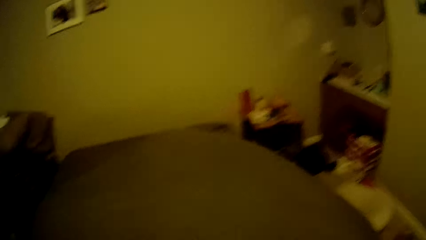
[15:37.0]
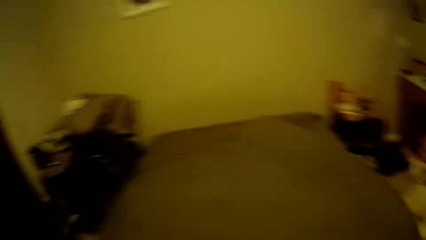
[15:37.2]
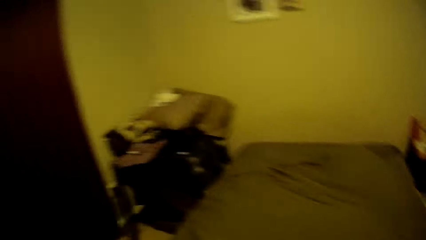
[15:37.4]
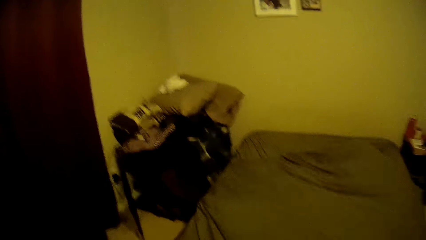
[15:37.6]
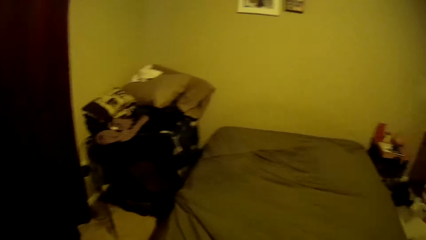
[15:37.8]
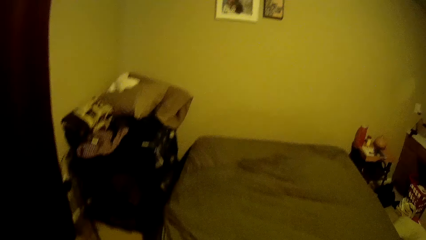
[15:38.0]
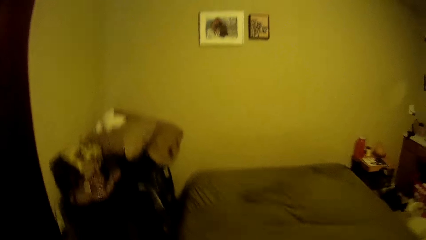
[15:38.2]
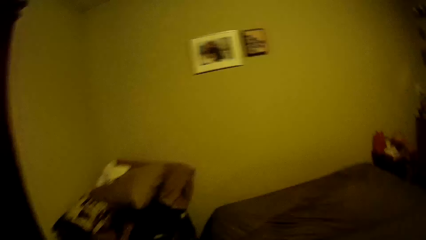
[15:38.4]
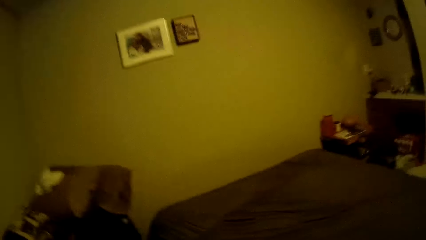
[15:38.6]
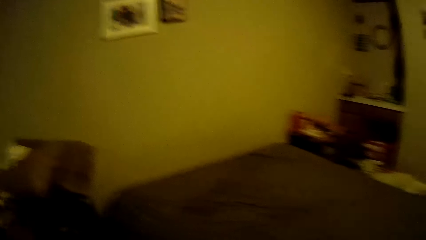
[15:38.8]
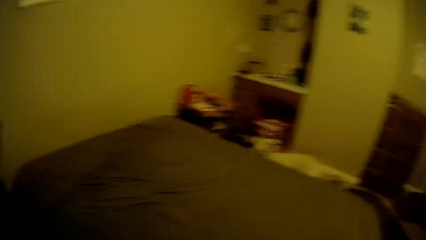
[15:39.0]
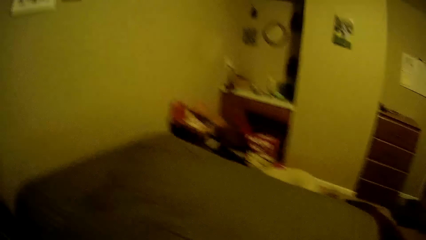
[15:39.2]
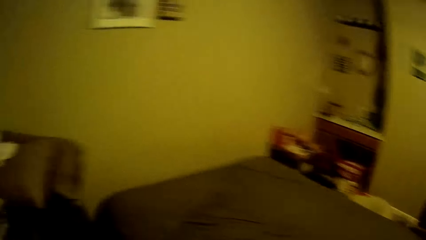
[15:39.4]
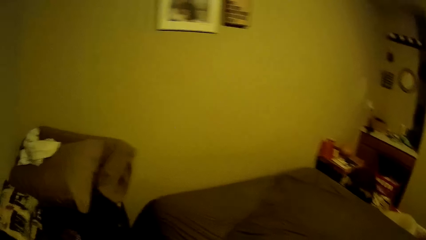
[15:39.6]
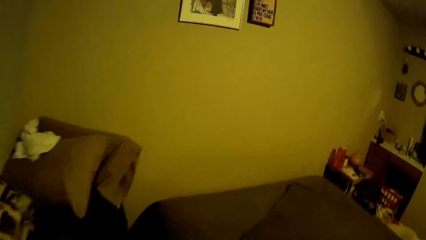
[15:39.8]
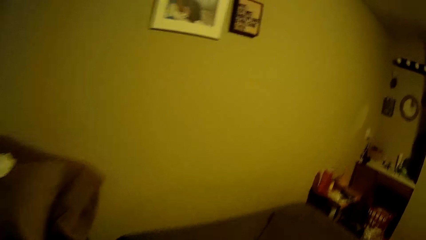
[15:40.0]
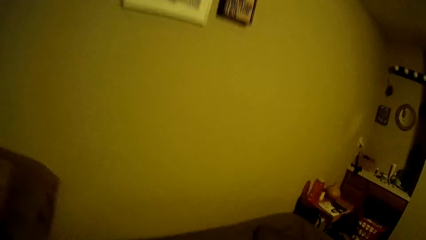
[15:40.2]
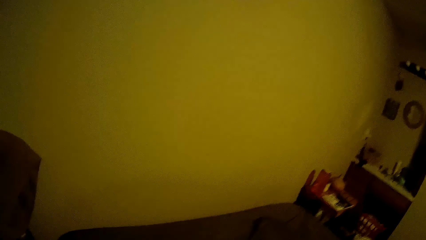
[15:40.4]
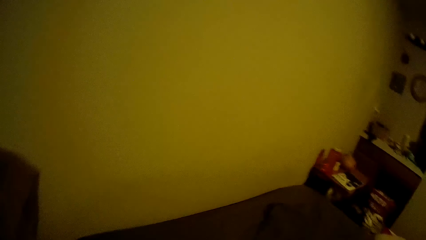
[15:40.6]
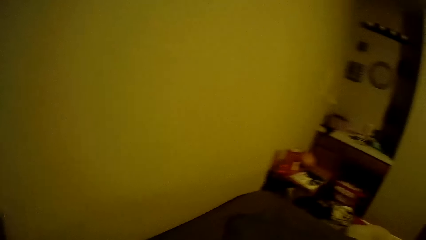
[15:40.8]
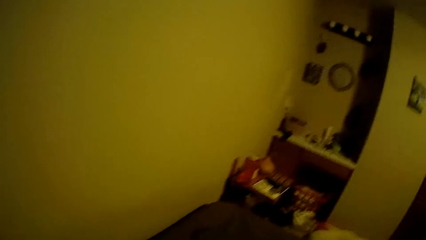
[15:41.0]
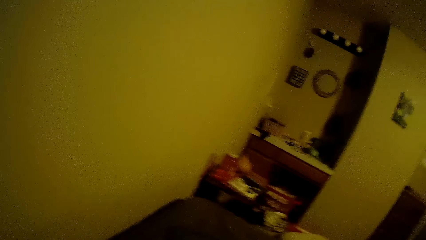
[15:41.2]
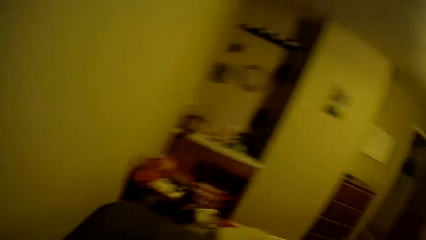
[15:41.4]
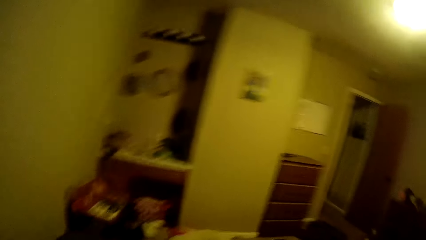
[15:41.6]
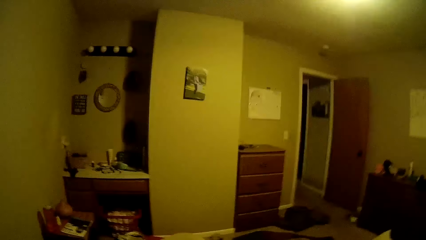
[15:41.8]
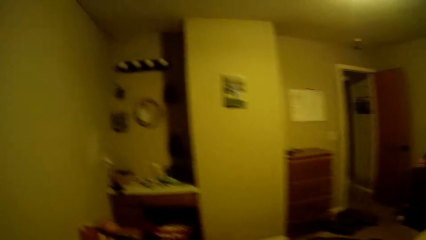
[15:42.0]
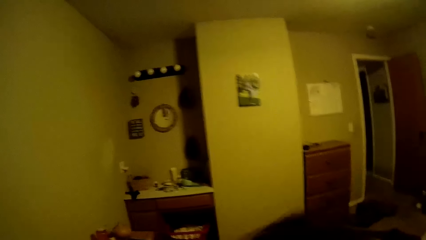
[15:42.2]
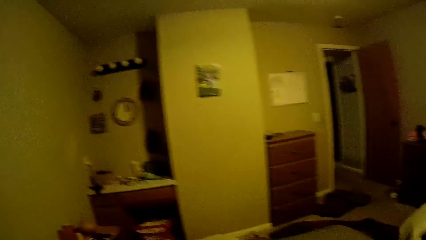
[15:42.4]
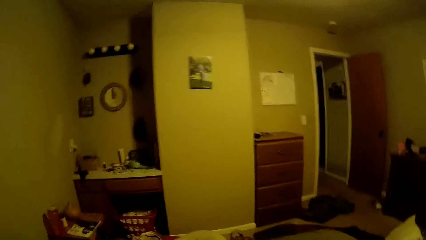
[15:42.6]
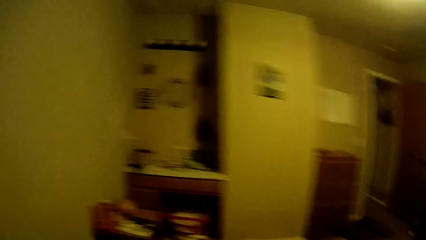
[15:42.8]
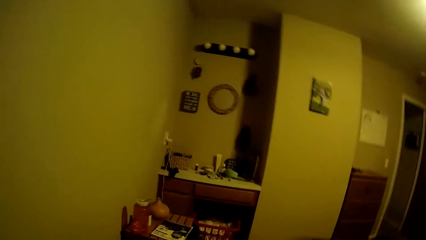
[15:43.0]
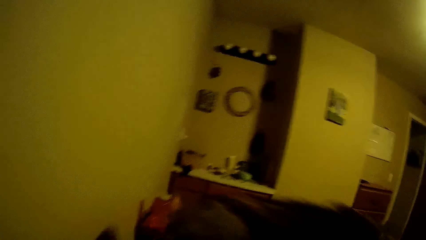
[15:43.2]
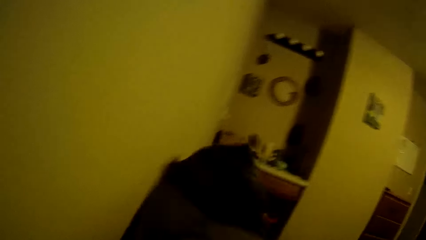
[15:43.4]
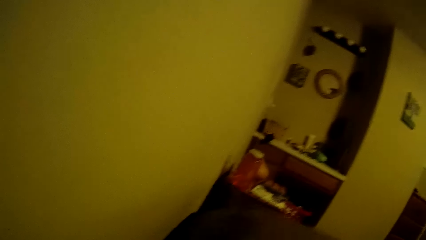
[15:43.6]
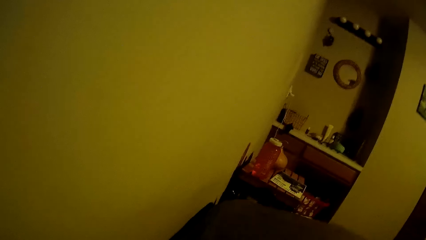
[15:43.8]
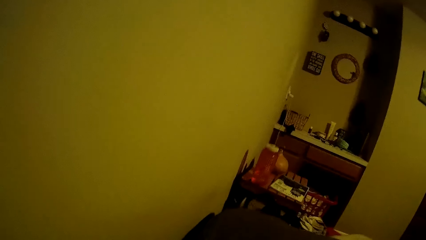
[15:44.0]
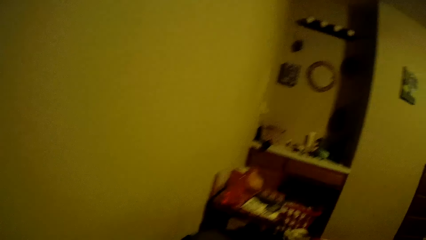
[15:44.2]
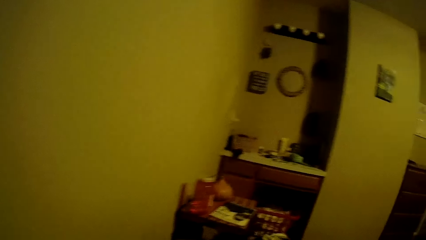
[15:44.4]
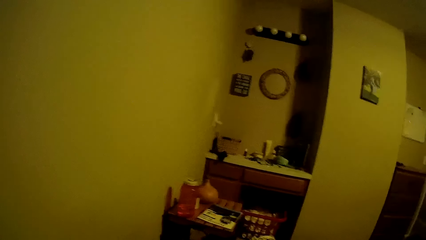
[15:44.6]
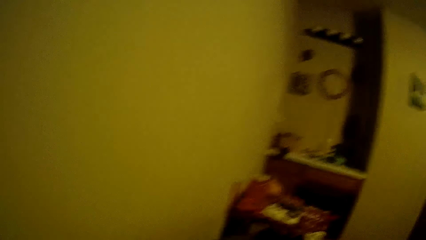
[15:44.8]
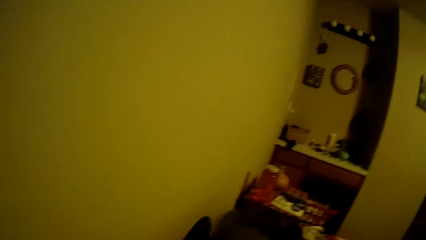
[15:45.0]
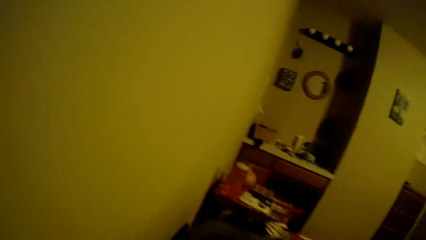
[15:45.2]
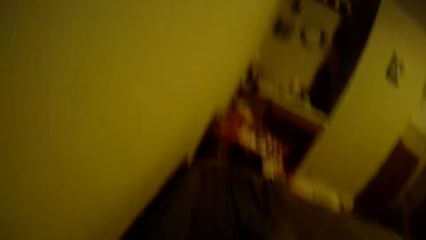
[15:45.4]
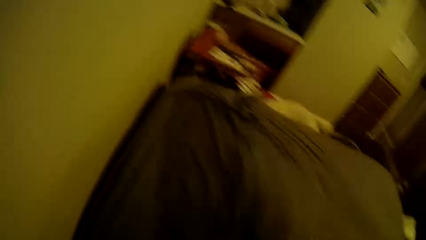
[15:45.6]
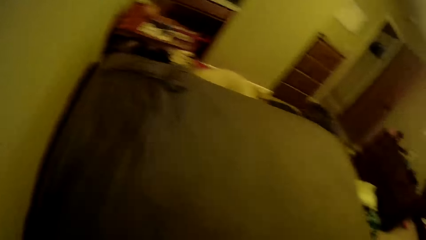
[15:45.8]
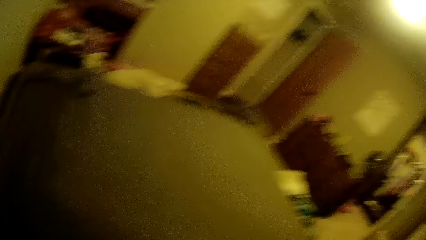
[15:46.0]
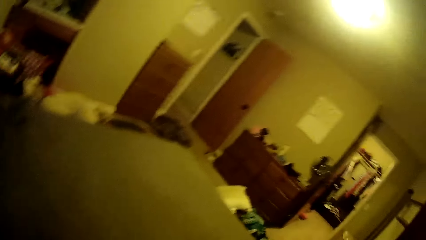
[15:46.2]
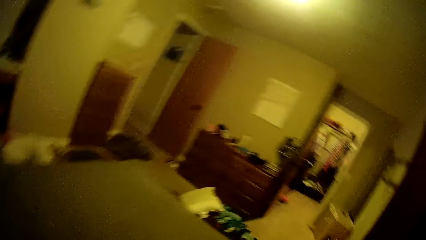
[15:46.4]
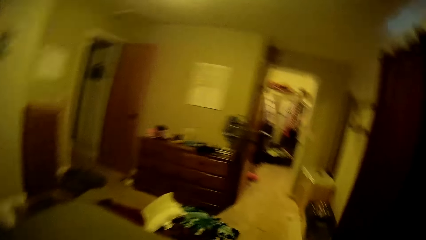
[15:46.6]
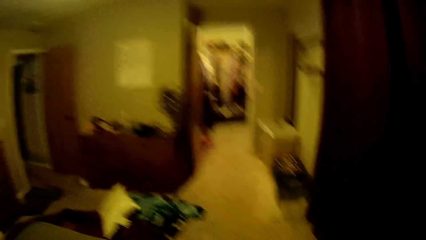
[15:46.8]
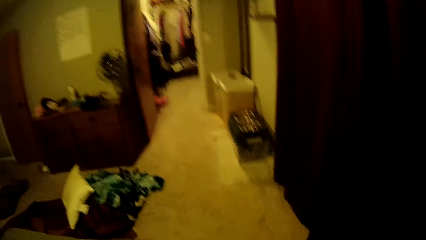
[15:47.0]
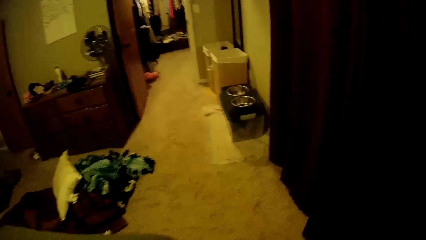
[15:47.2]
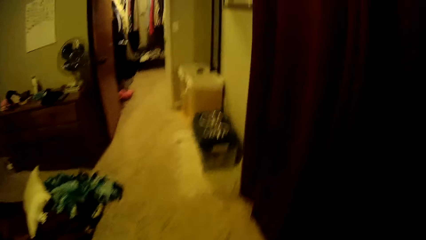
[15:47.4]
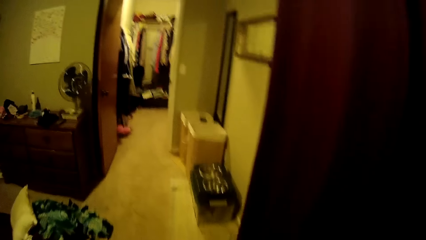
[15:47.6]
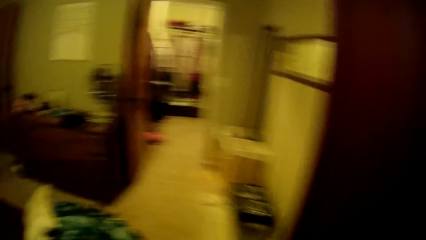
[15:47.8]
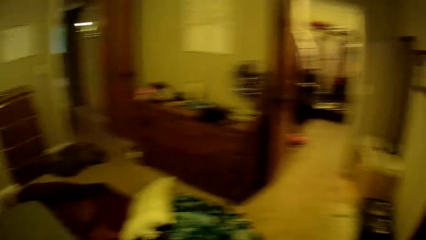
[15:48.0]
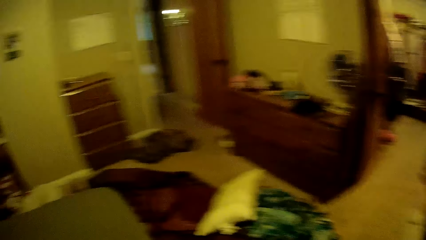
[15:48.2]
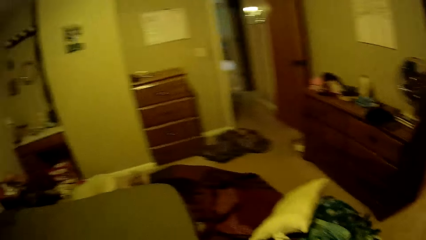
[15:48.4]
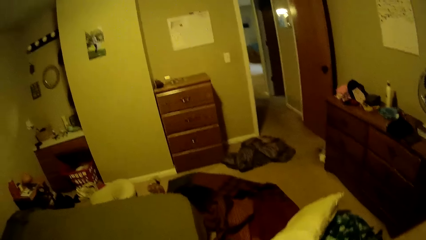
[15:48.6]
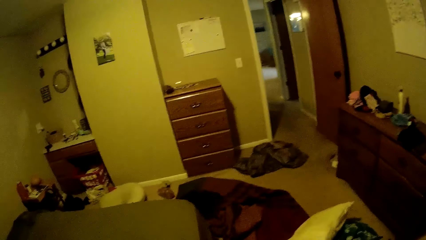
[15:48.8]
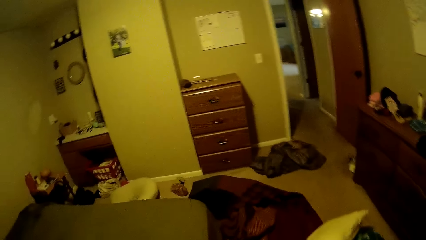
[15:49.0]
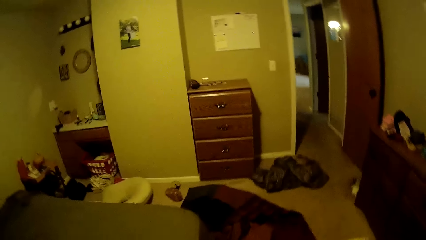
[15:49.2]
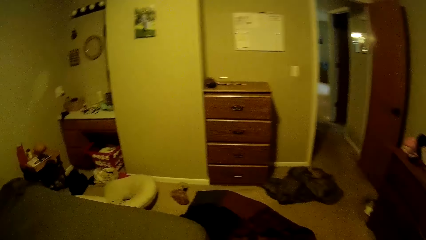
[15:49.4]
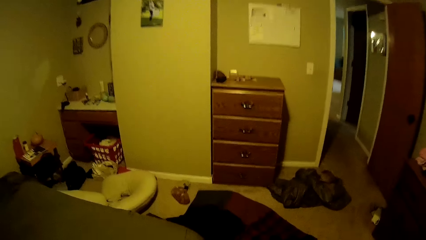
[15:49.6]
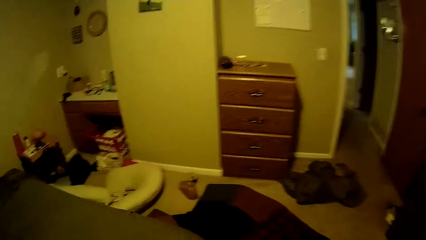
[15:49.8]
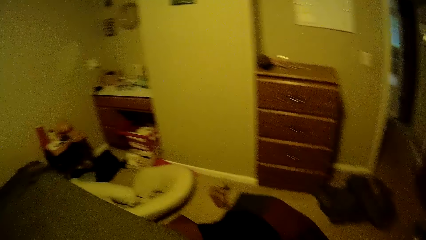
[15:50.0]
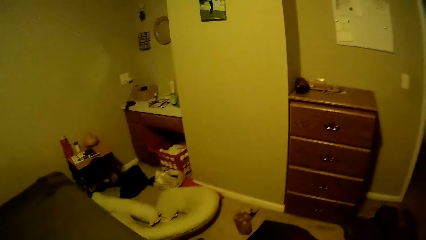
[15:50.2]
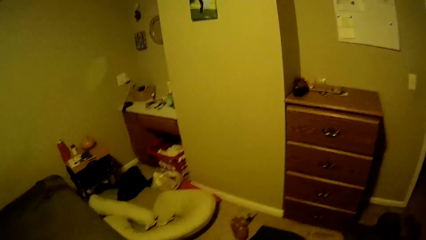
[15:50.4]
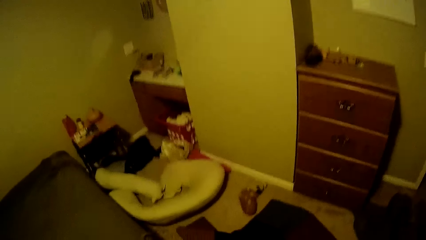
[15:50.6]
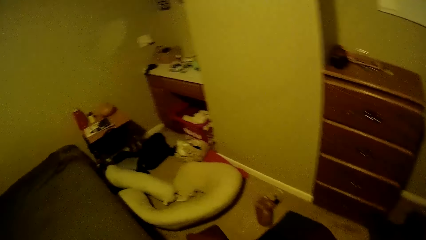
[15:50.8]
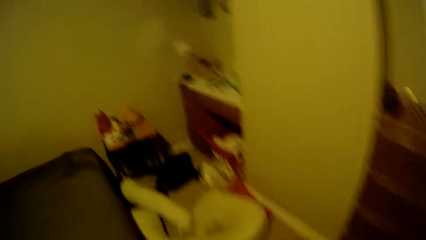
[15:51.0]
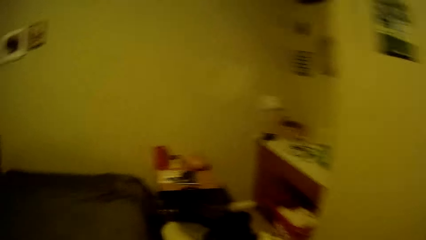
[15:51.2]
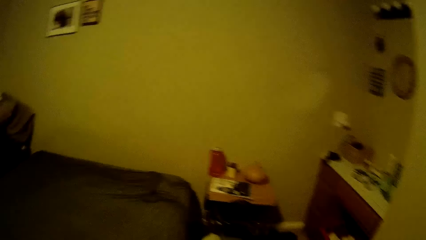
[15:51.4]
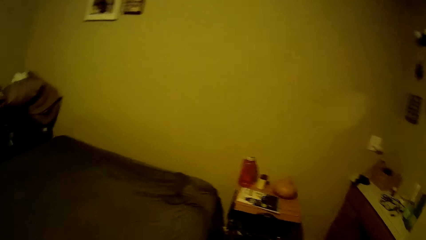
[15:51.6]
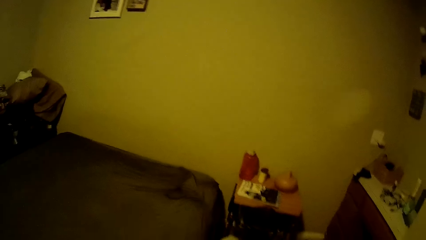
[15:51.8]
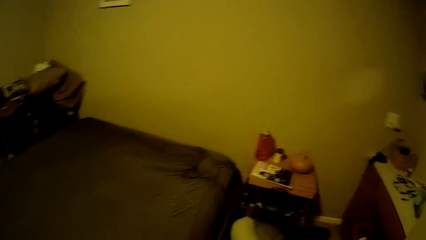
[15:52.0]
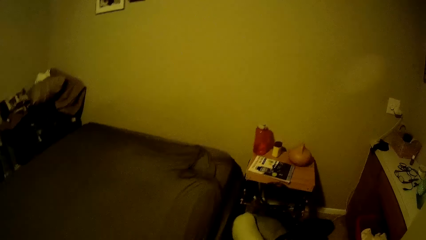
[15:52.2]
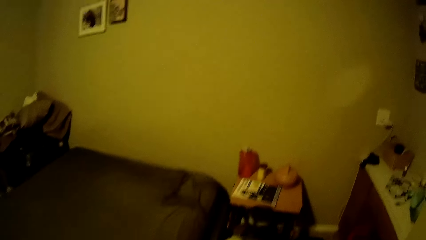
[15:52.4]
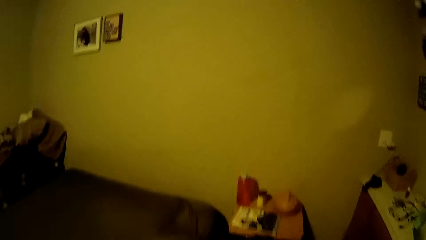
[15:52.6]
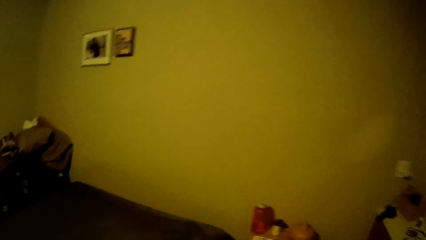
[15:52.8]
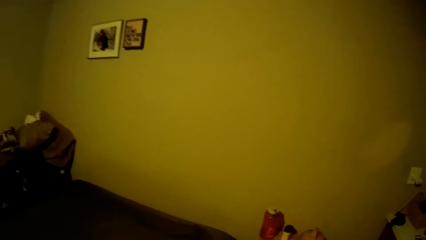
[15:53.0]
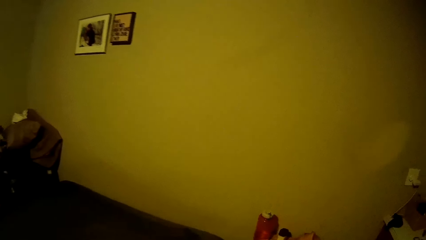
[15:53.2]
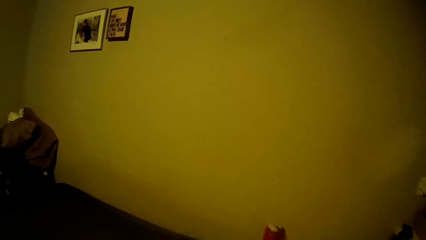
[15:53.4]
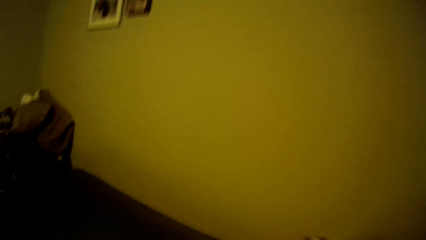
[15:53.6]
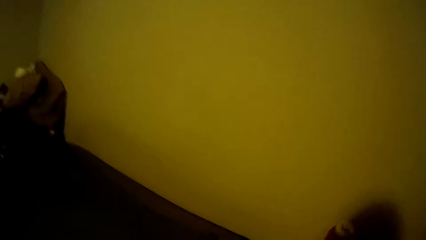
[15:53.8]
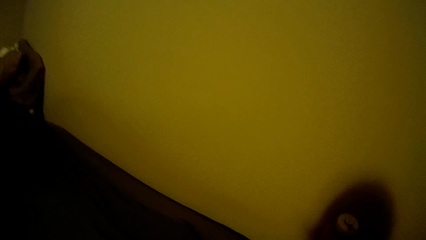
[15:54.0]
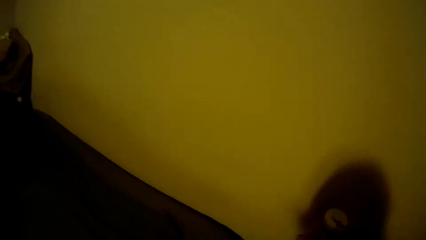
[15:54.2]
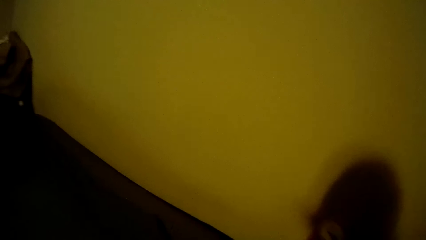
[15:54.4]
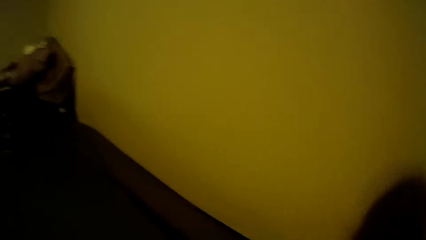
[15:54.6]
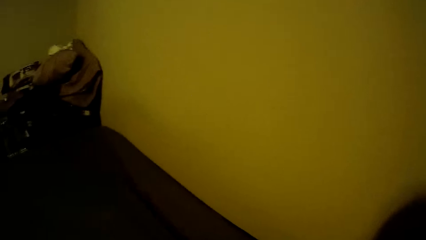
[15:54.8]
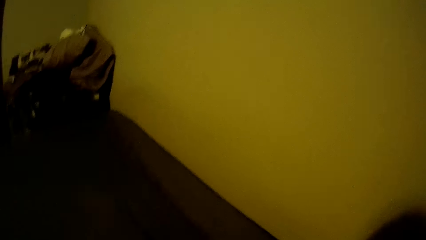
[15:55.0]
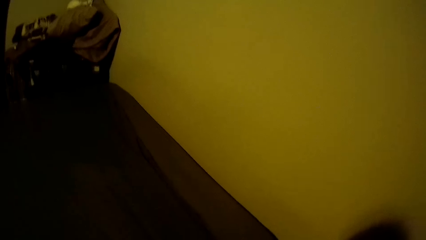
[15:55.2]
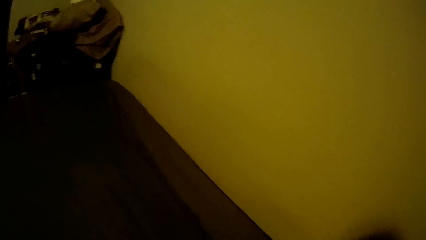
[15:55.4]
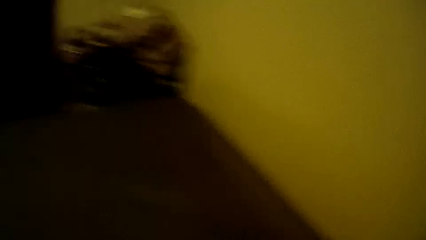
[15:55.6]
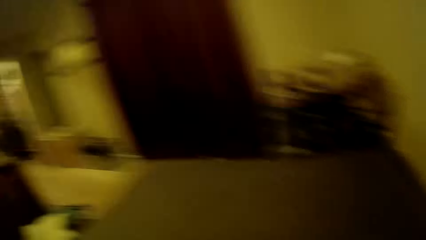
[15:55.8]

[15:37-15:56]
The camera wearer spreads the top sheet. They straighten the brown bedsheet on the bed.
